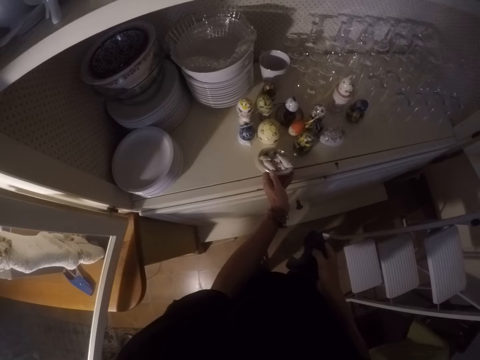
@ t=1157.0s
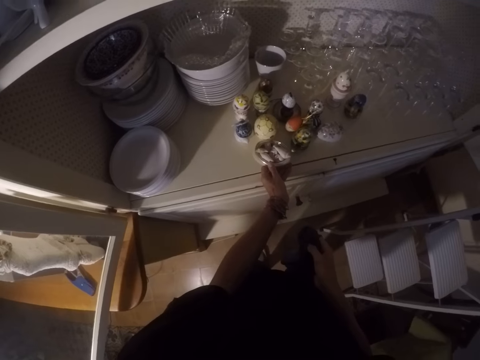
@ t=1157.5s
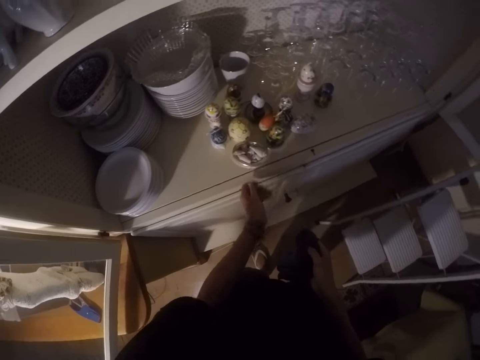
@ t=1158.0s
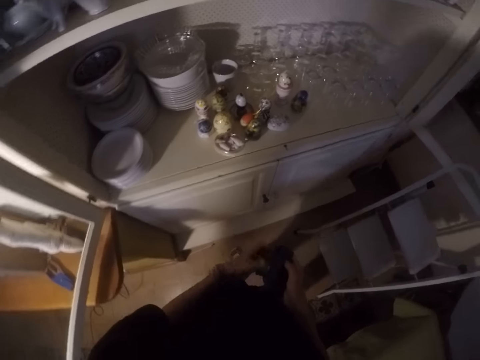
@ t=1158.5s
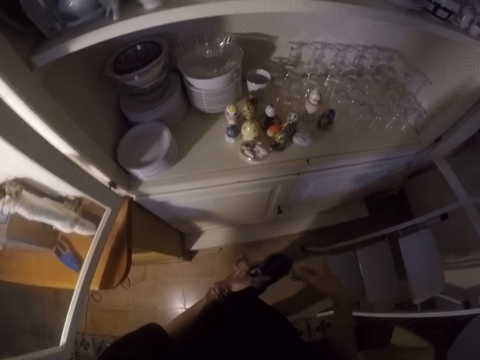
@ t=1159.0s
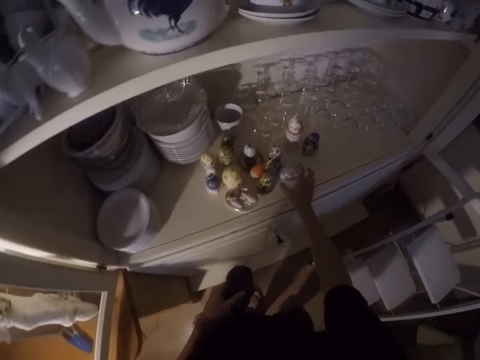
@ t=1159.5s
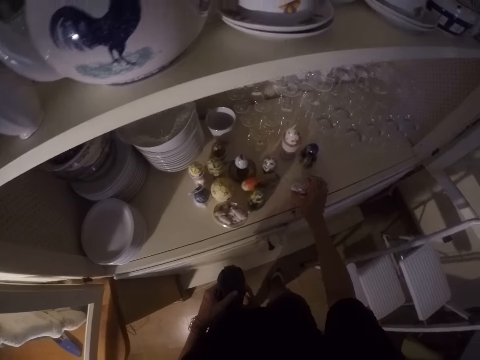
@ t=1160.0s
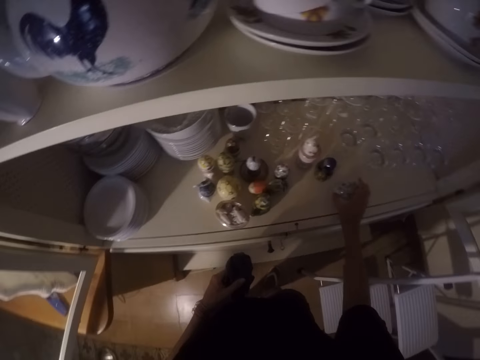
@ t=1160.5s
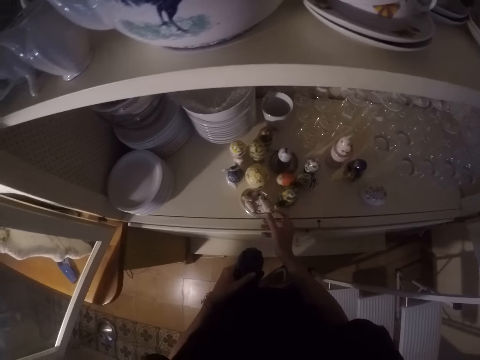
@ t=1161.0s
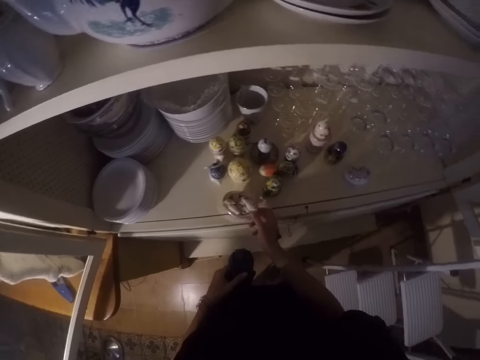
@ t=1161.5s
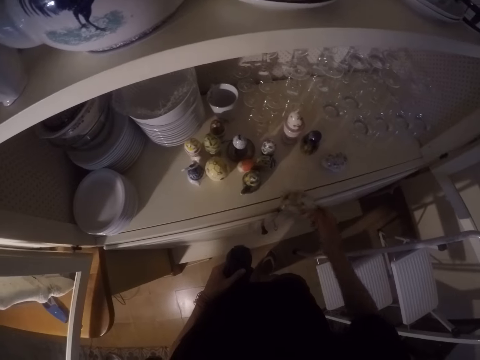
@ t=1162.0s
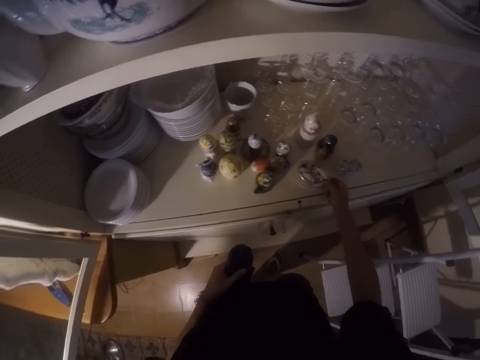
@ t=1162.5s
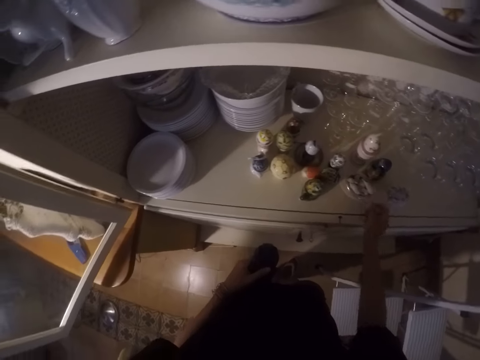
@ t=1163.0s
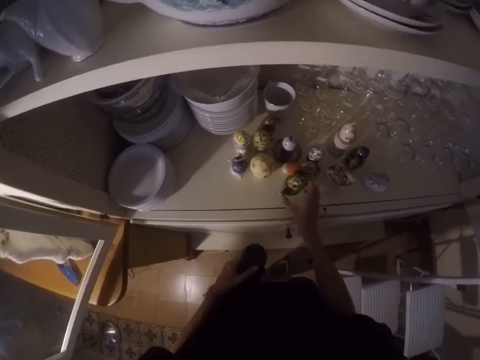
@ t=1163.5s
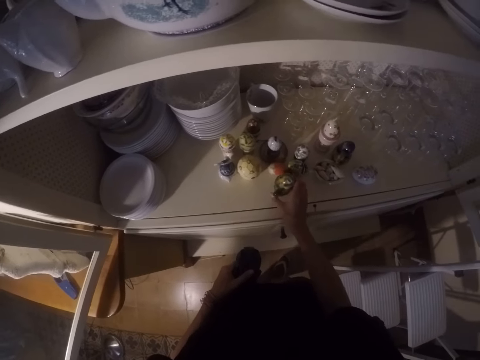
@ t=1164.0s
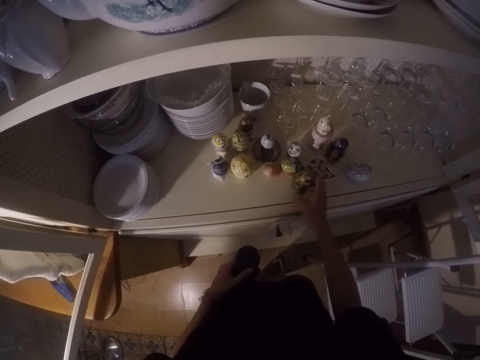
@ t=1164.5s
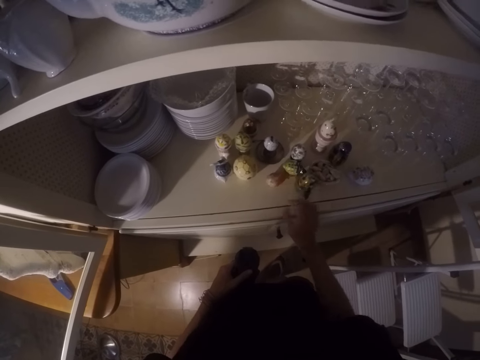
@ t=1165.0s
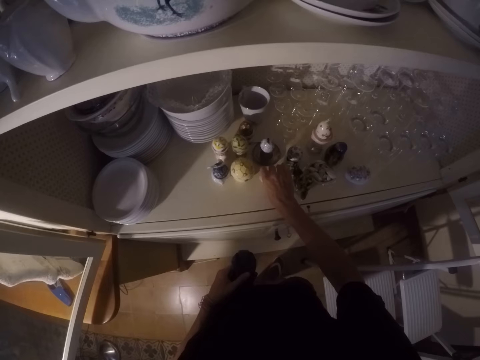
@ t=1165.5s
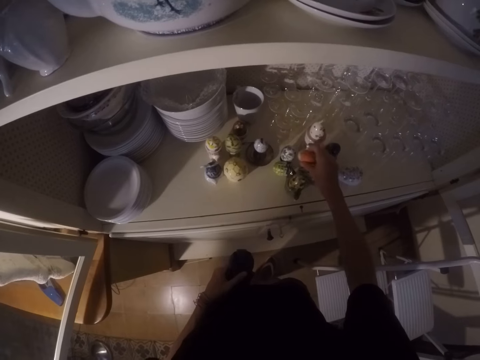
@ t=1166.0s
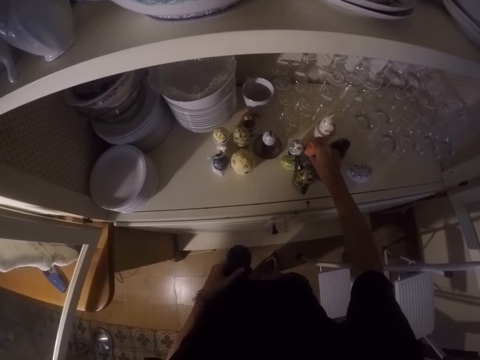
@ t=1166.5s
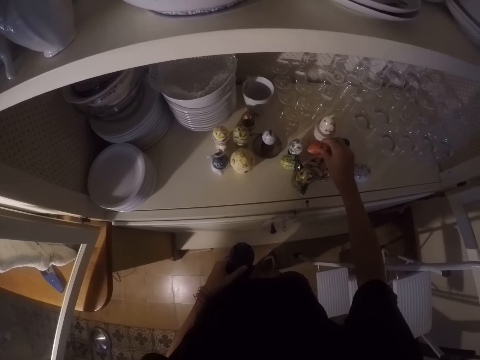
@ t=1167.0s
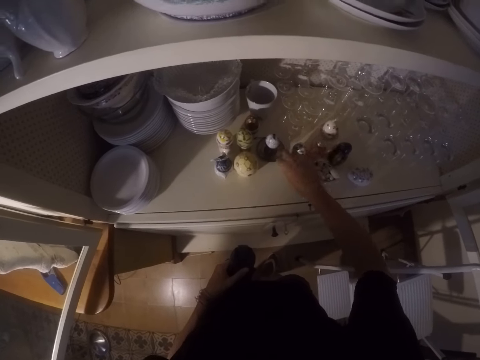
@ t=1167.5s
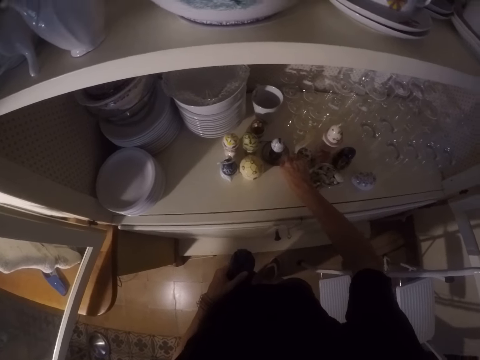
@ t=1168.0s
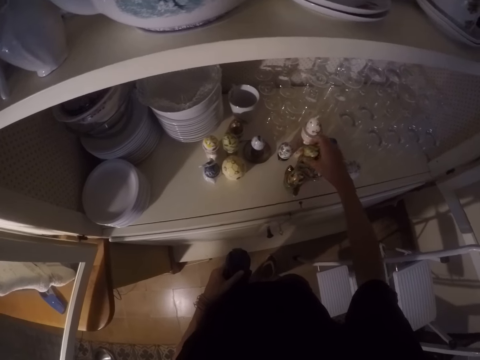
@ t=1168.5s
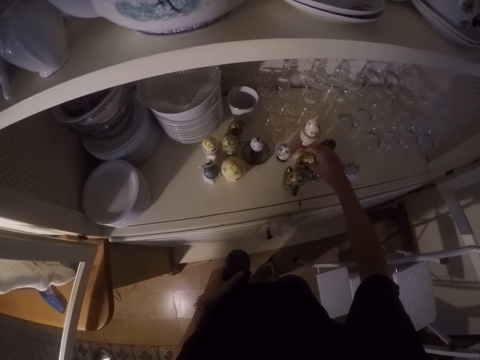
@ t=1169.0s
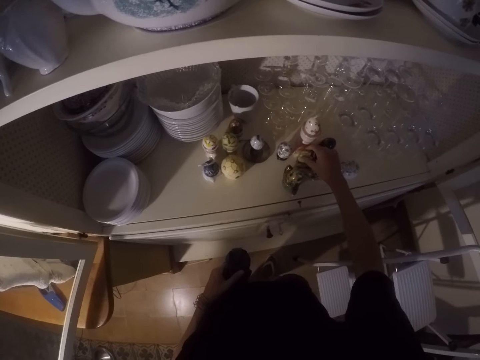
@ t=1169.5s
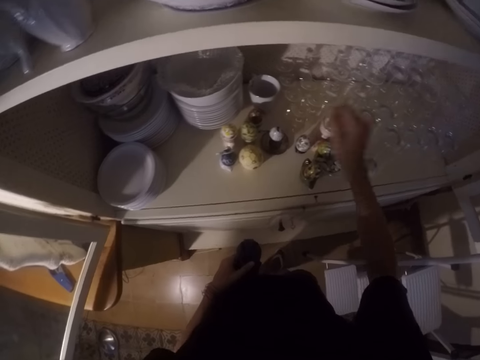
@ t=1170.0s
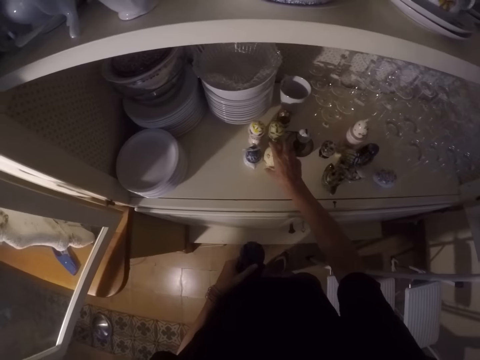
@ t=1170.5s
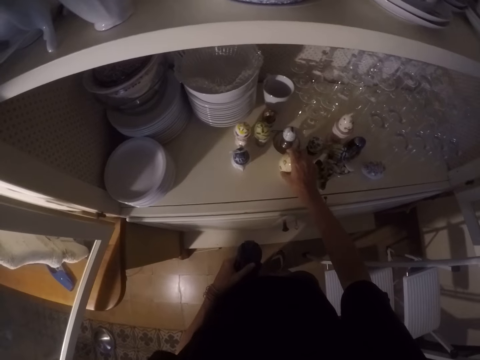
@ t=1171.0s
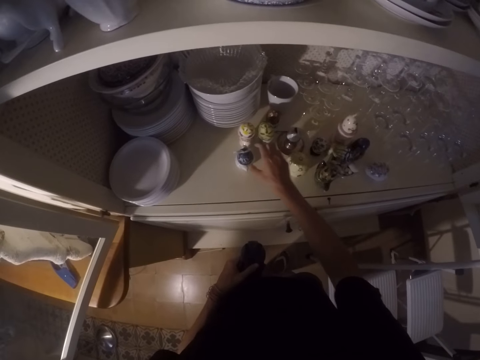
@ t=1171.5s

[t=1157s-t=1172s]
The camera wearer places the shells in the cabinet. They remove their hand from the shell. They change the towel from the right to the left hand. They move their hand. They move a shell in the cabinet. They arrange something from the cabinet. They move their hand. They pick the shell from the cabinet. They place the shells in the cabinet. They move their hand. They move a shell in the cabinet. They pick the shell from the cabinet. They place the shells in the cabinet. They pick the shell from the cabinet. They place the shell on the other shell. They move the shell in the cabinet.

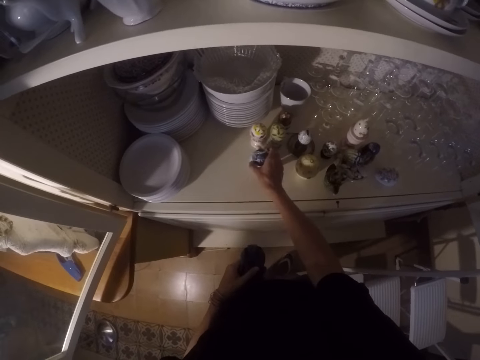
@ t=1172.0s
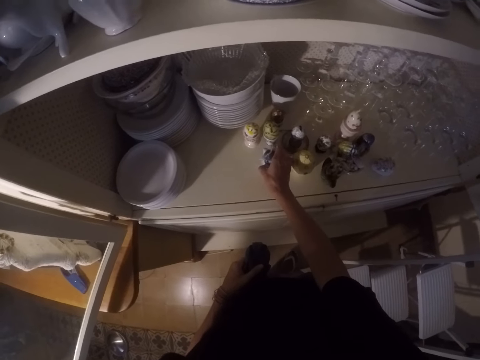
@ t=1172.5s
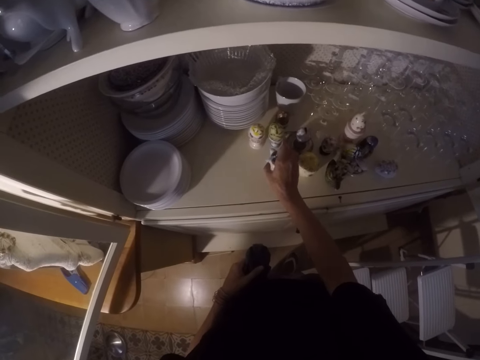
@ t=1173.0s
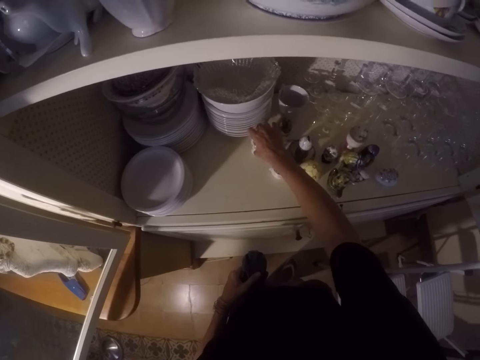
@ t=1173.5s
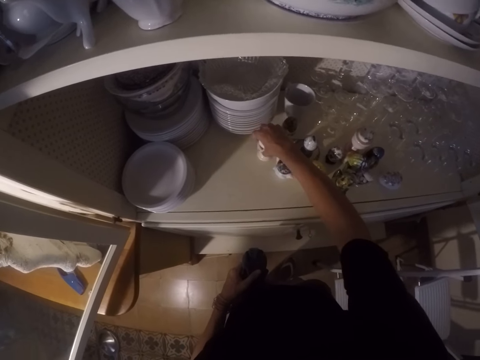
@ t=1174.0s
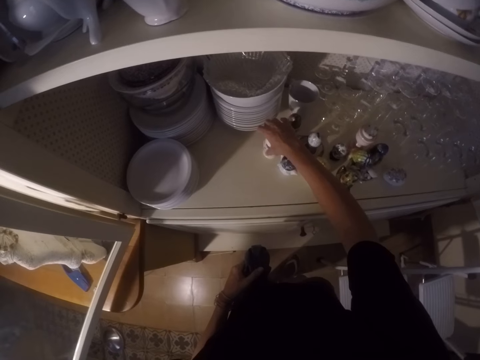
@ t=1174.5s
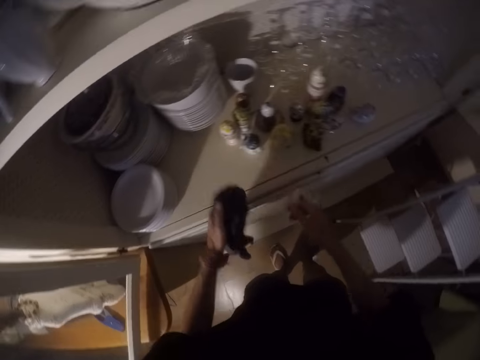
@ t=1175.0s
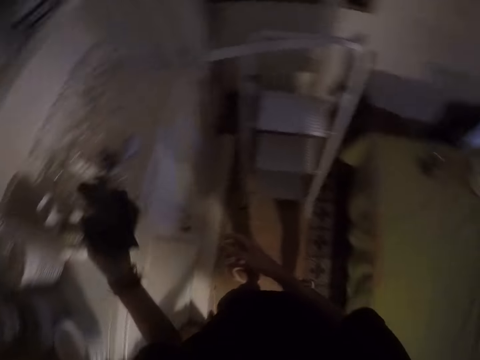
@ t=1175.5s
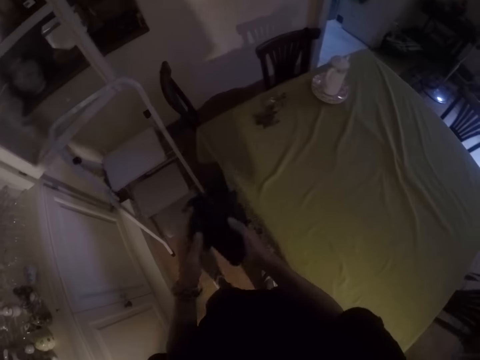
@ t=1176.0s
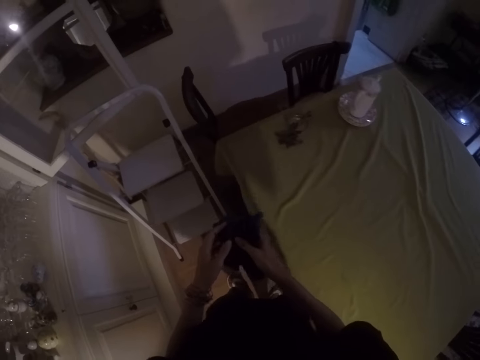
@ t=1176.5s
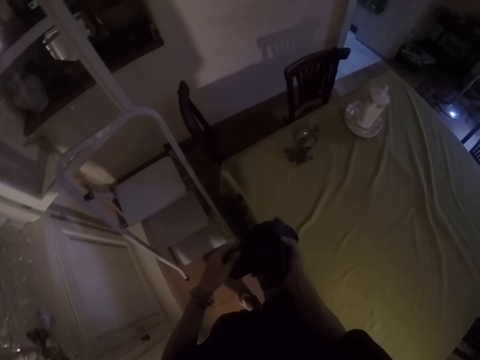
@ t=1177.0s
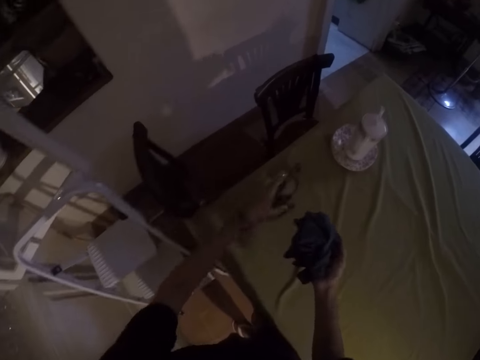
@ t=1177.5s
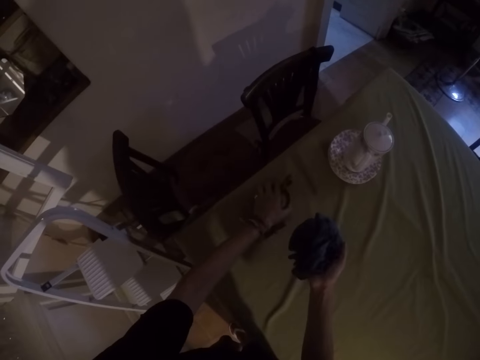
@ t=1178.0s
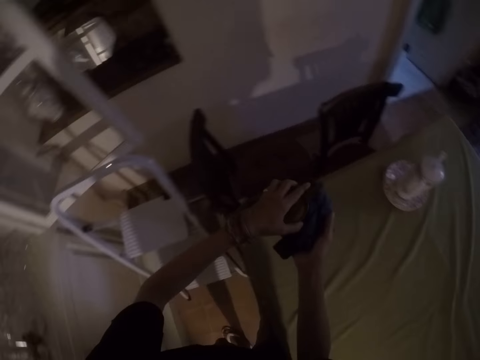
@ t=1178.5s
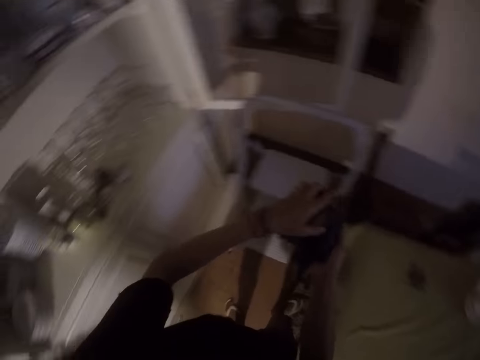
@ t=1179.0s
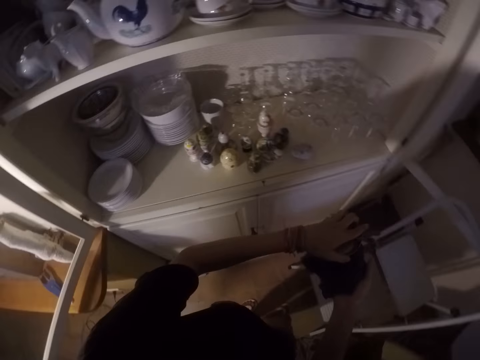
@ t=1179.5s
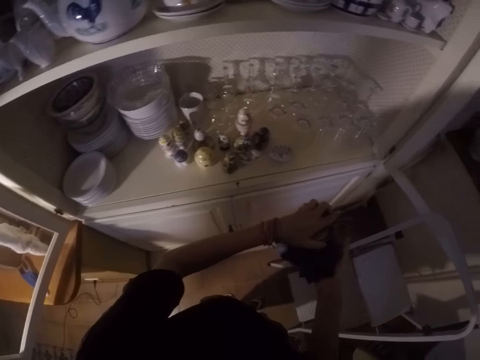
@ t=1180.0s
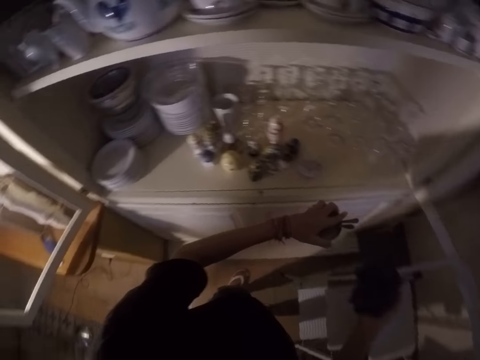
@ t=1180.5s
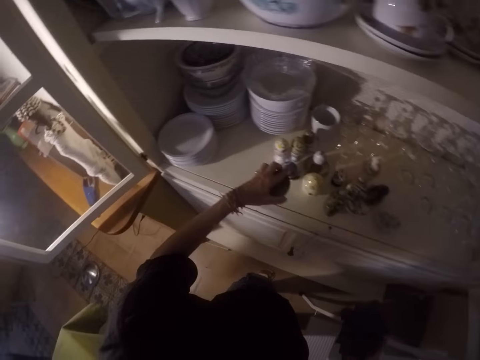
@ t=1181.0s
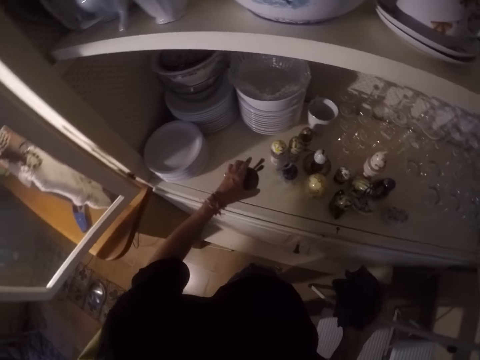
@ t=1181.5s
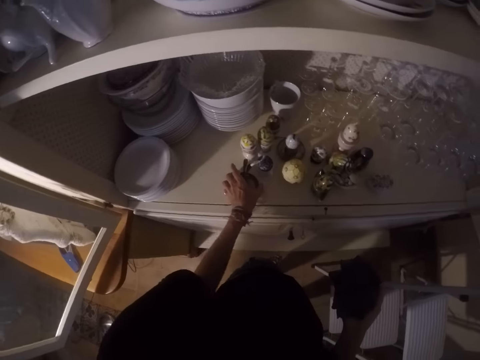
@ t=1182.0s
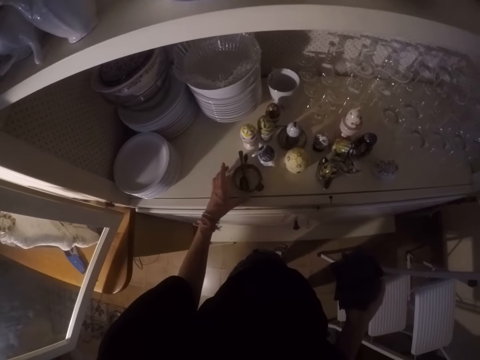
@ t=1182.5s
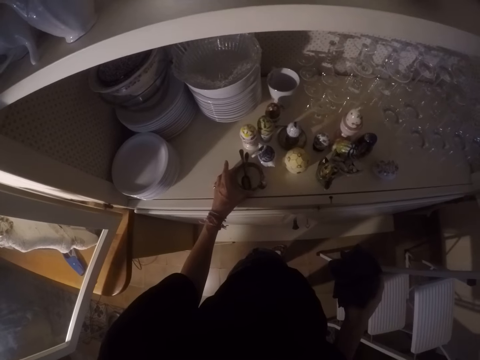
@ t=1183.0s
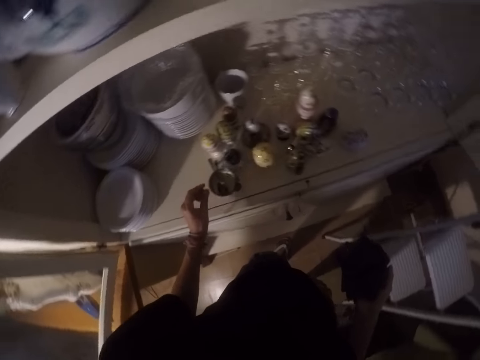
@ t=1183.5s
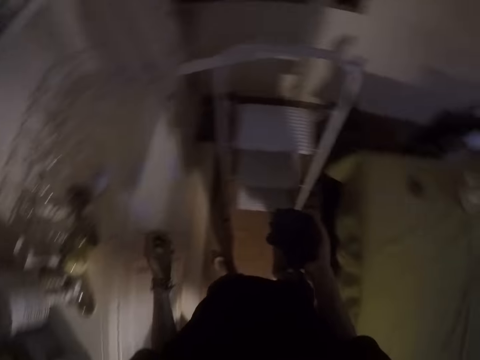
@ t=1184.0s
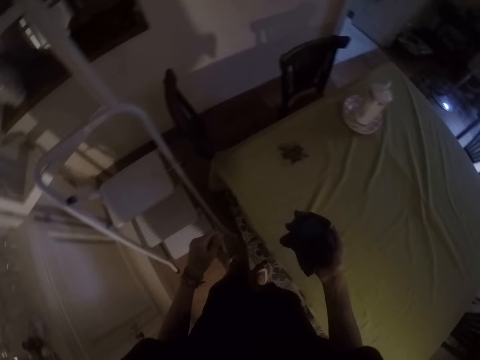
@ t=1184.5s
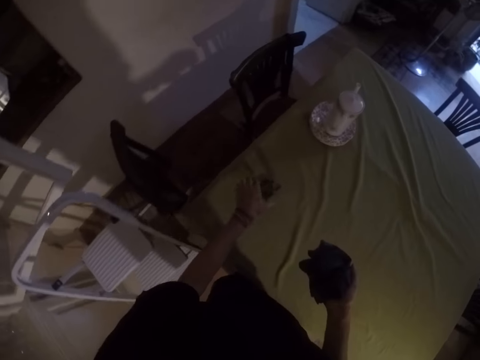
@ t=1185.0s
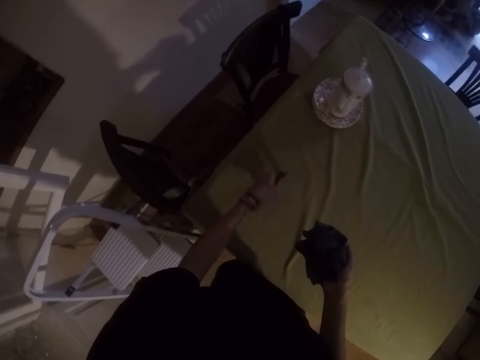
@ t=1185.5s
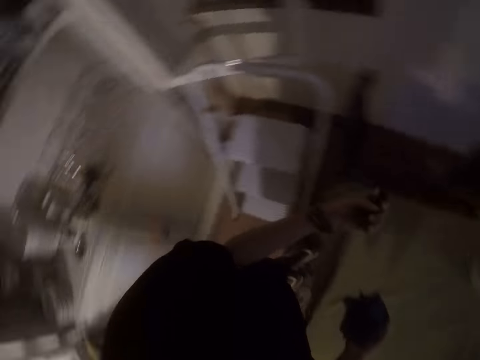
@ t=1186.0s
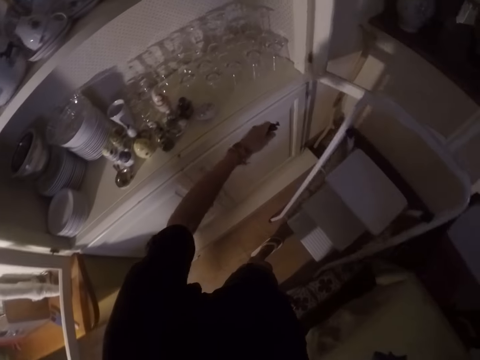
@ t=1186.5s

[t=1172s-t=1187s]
The camera wearer moves their hands. They move the shell in the cabinet. They move their hands. They move the shell in the cabinet. They remove their hand from the shell. They move the towel. They hold the towel. They pick a sugar dish from the dining table. They wipe the sugar dish. They move the sugar dish. They place the sugar dish in the cabinet. They move the sugar dish in the cabinet. They remove their hand from the sugar dish. They walk around the house. They pick keys from the dining table.
